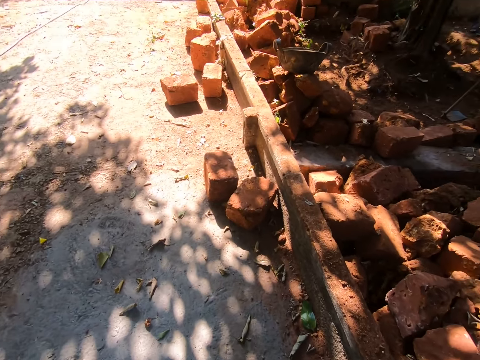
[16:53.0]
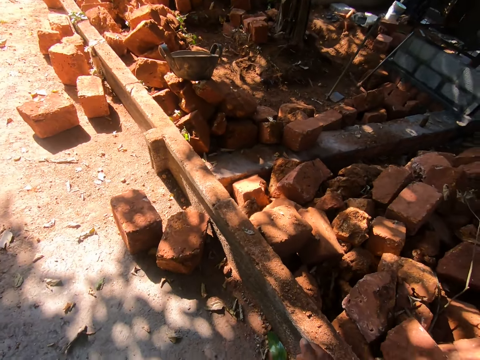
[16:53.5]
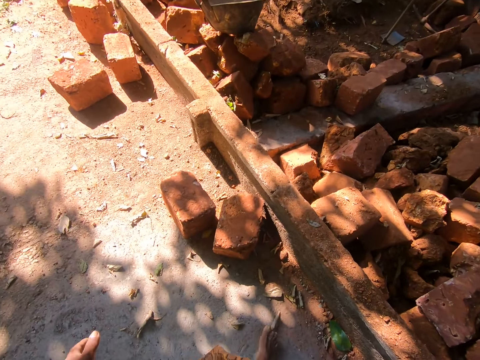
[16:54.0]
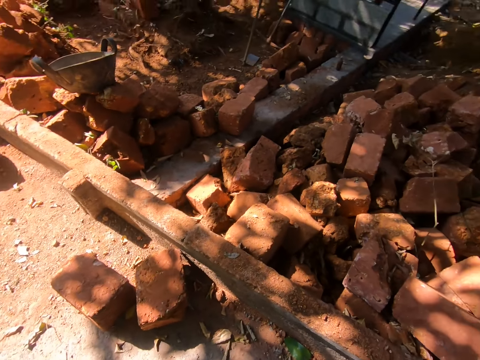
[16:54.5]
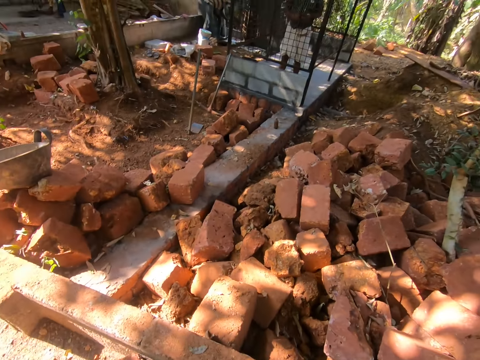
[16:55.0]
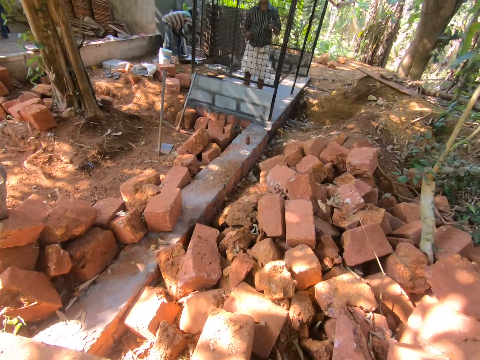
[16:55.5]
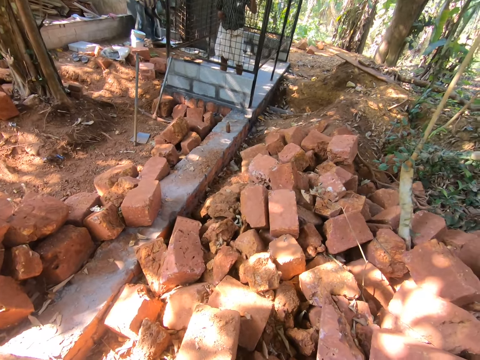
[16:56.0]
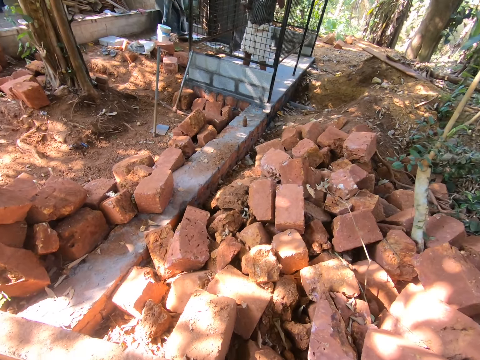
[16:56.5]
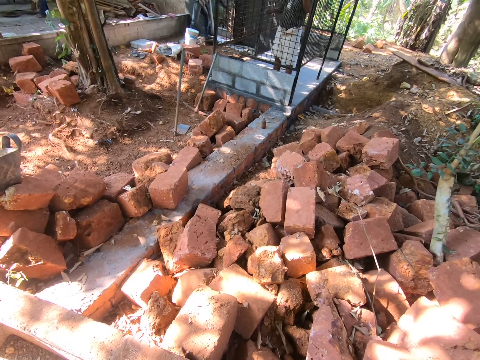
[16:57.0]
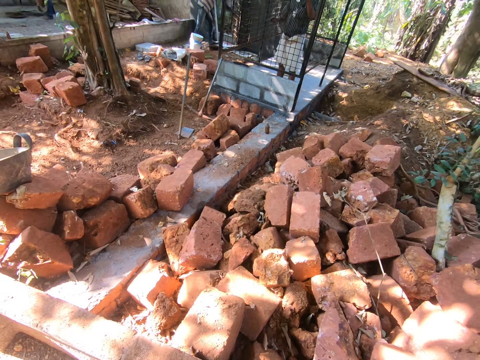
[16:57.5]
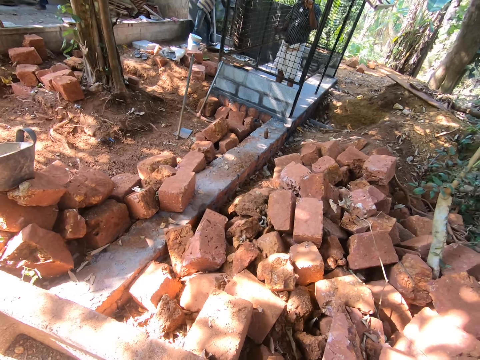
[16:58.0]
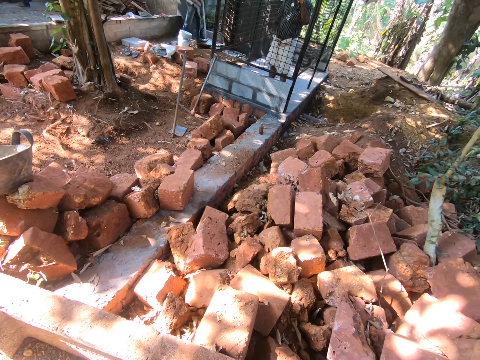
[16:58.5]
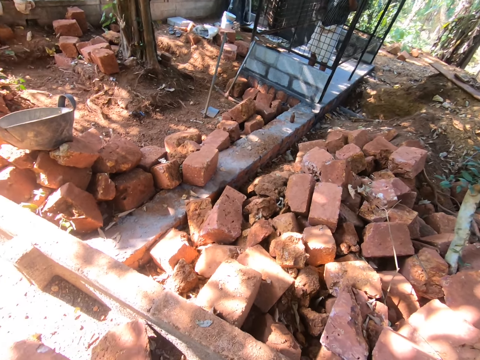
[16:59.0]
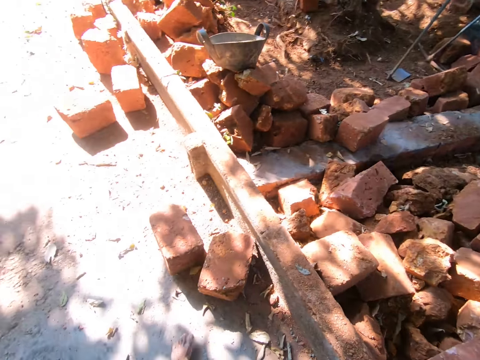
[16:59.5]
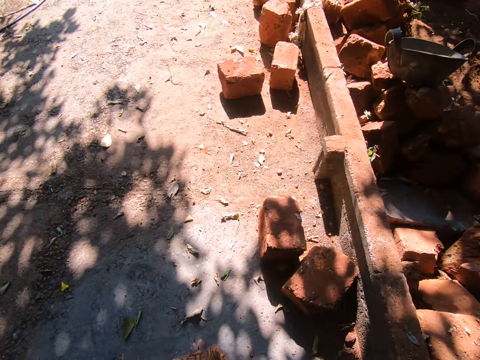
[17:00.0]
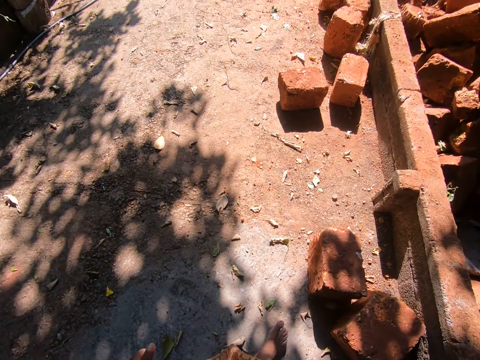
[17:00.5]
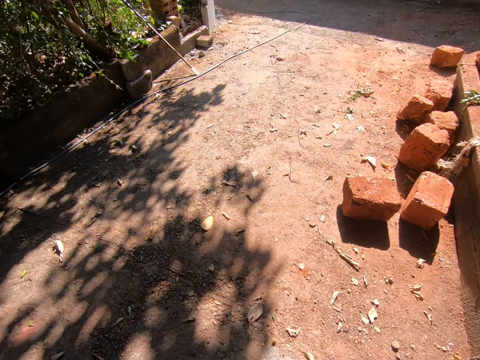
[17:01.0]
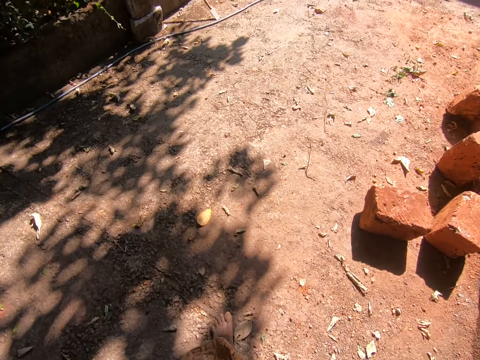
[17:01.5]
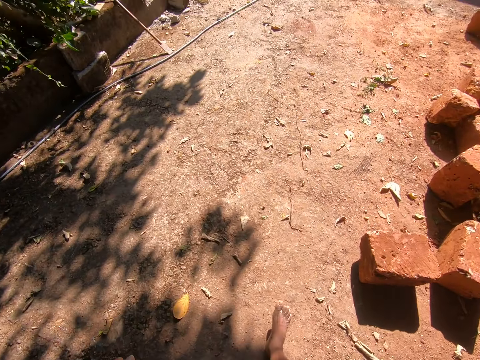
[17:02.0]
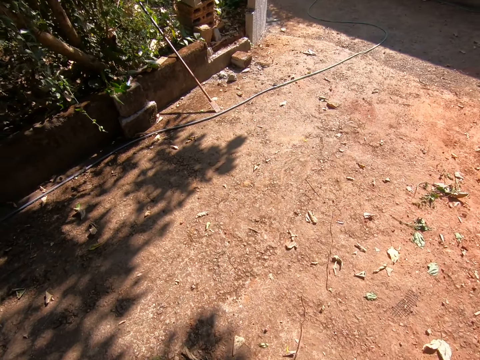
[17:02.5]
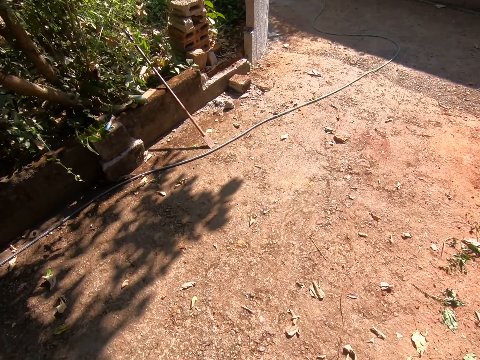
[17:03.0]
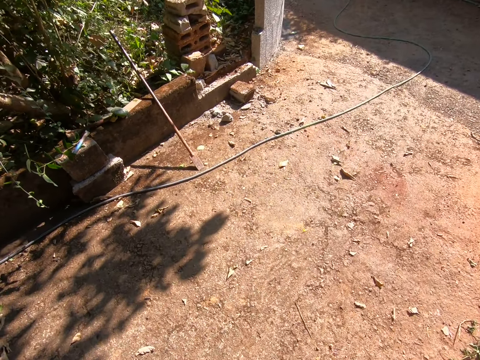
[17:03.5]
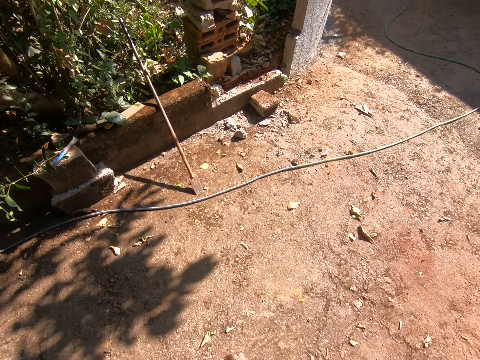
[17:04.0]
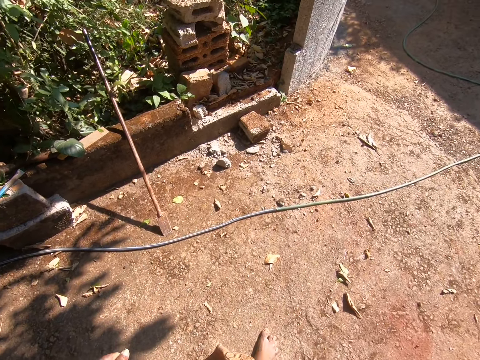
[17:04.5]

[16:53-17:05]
The camera wearer interacts with a man. They talk to the man. The man hits the metallic mesh. The camera wearer walks around the compound.

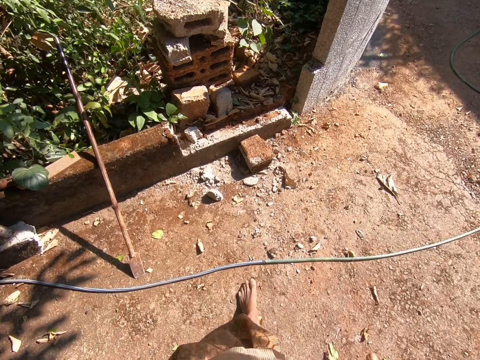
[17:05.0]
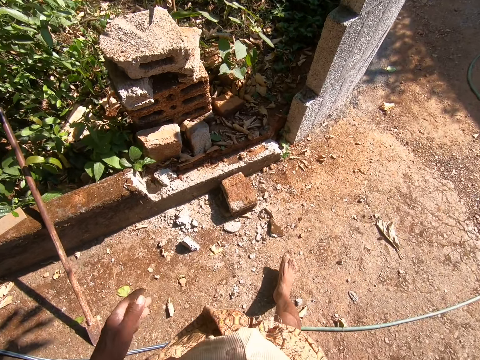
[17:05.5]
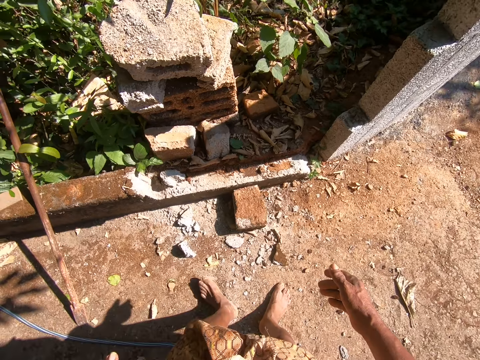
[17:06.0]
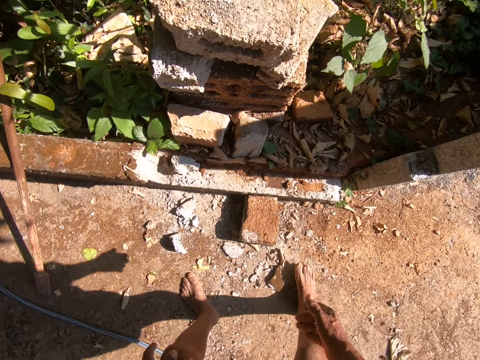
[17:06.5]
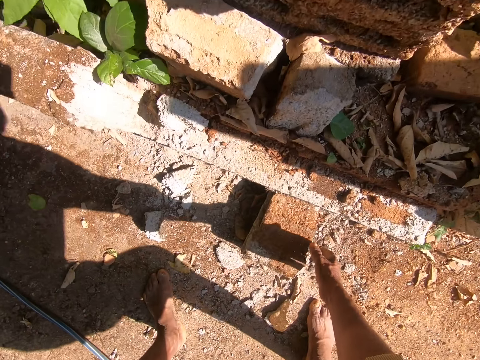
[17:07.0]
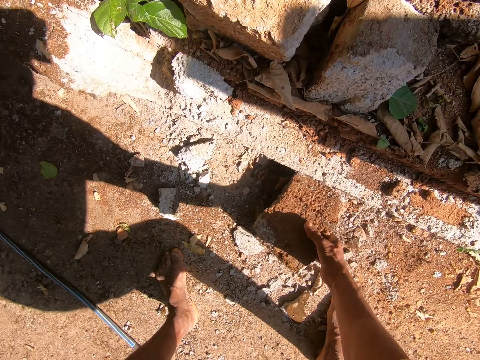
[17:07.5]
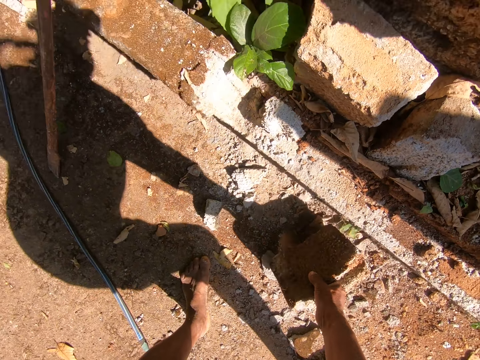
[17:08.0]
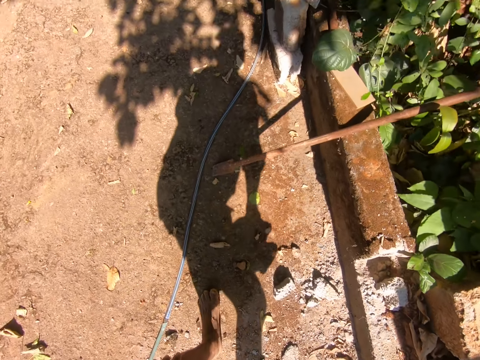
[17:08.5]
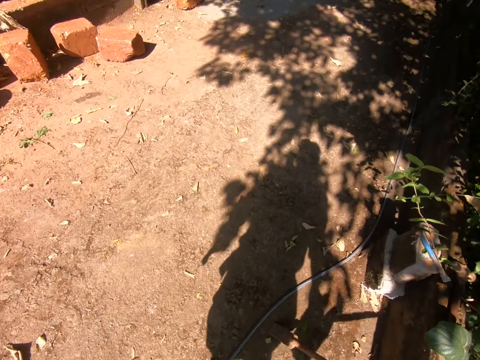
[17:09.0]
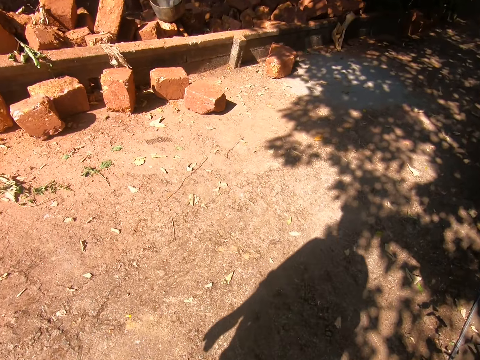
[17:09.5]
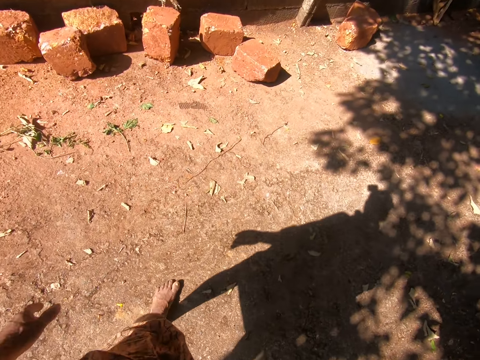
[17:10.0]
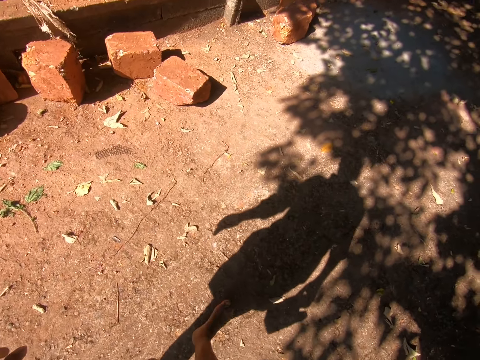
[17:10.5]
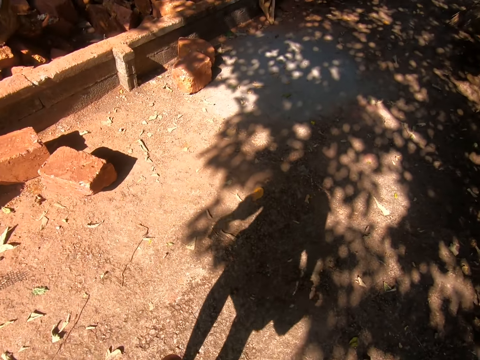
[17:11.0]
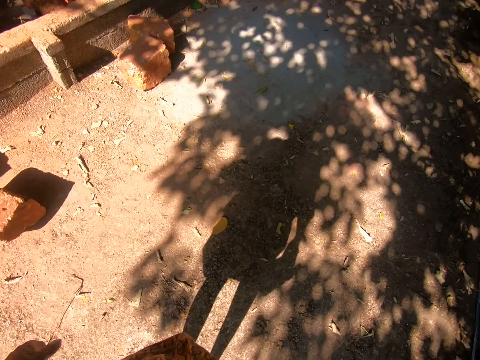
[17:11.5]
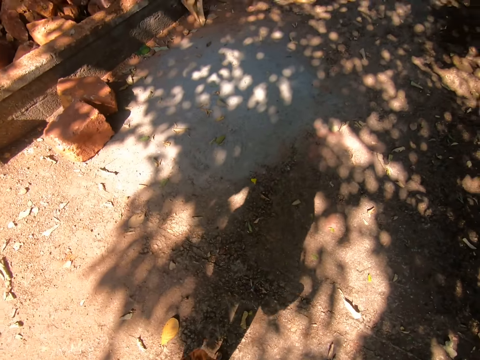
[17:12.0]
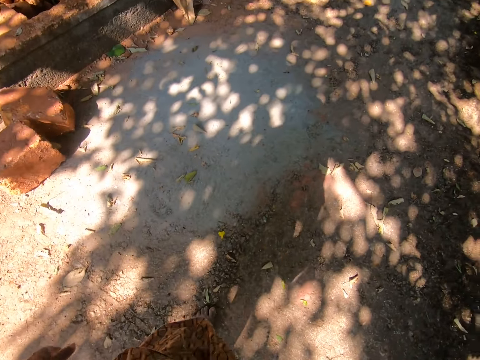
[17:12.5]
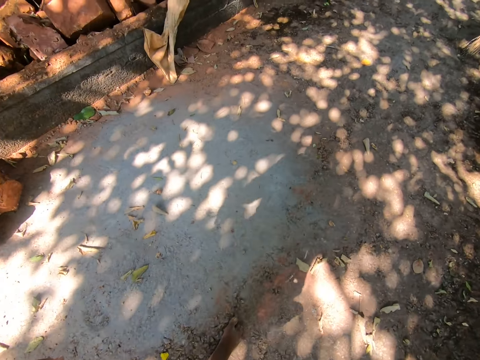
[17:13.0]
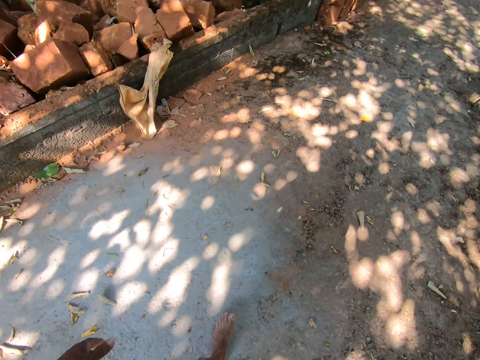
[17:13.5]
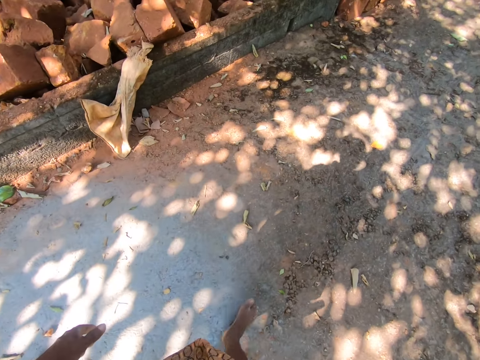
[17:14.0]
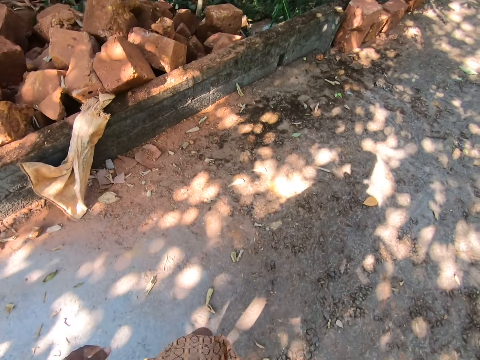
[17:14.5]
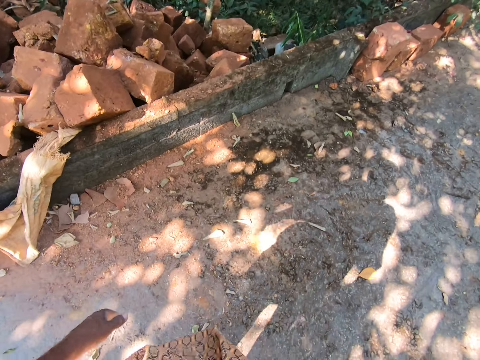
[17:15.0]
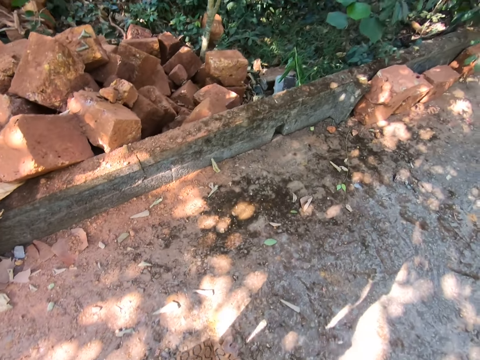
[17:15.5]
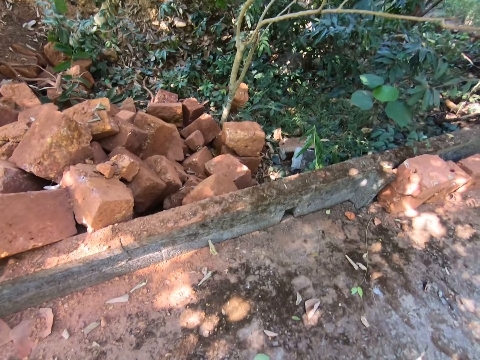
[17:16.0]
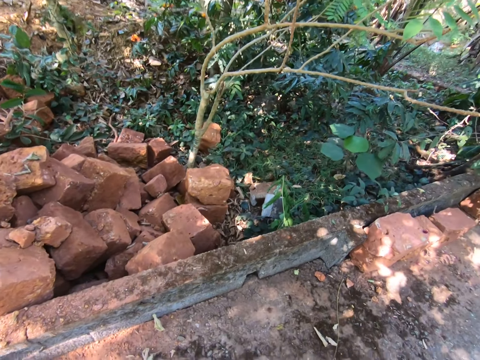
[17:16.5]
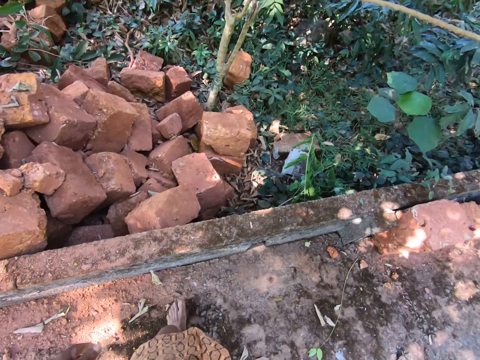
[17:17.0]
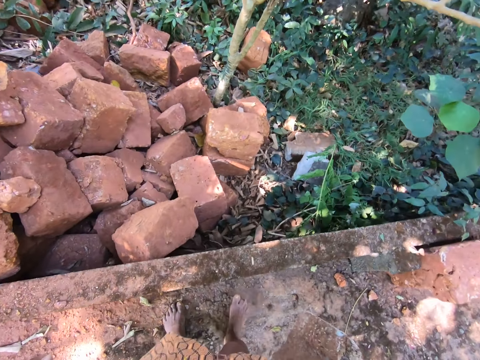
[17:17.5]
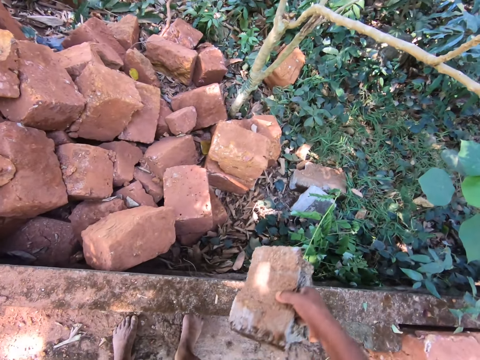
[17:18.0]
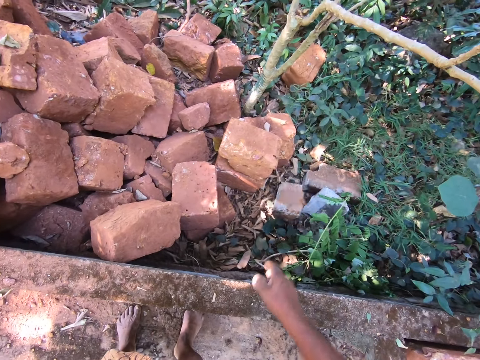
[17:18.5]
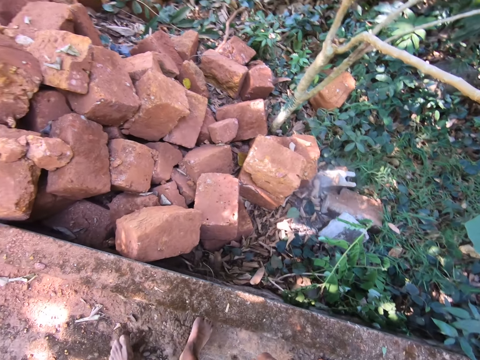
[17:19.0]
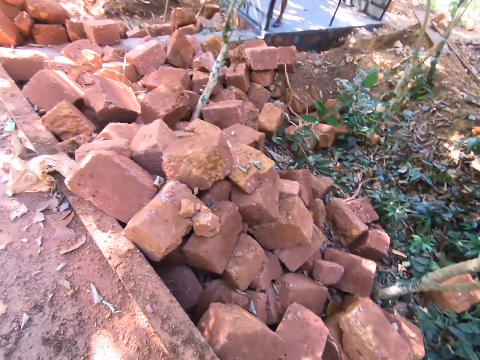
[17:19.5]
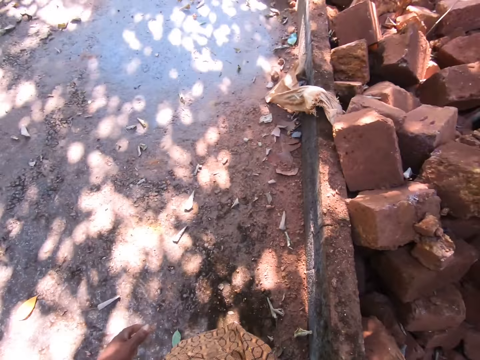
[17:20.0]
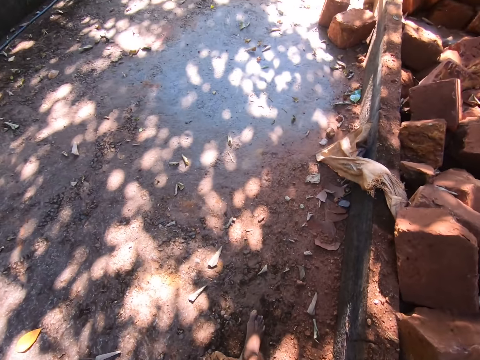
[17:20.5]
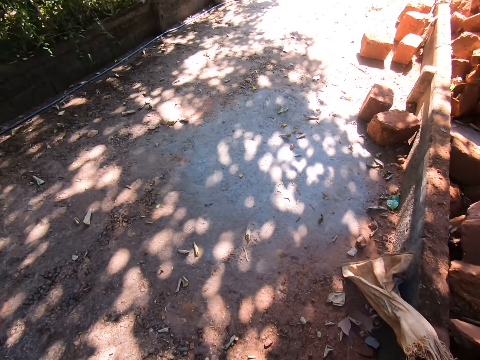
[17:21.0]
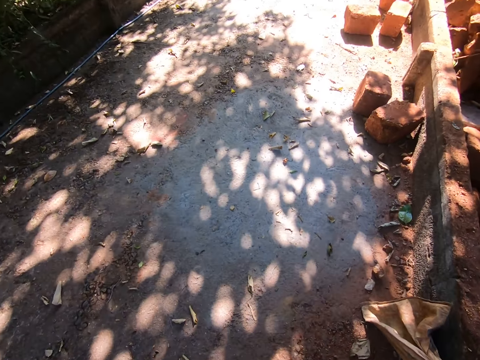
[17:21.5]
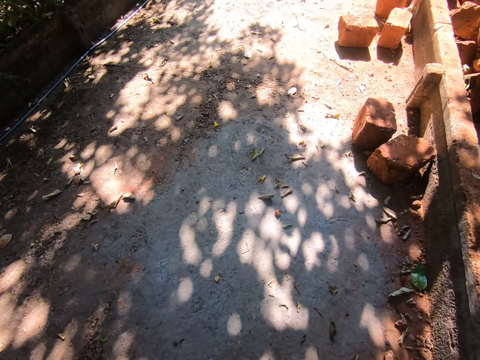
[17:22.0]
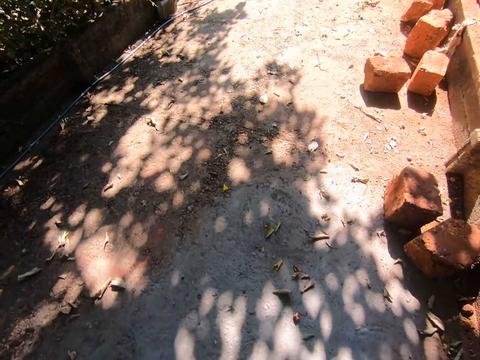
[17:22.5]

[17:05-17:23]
The camera wearer picks a brick. They walk around the compound. They throw the brick down. They walk around the compound.
